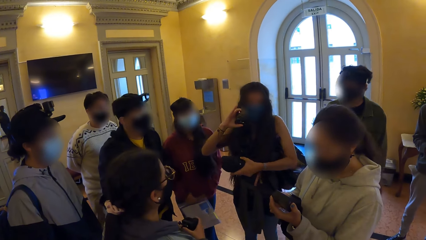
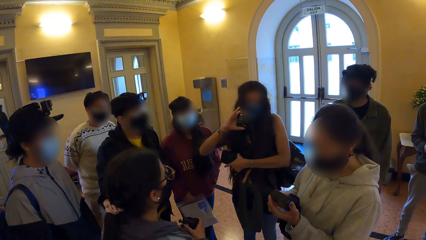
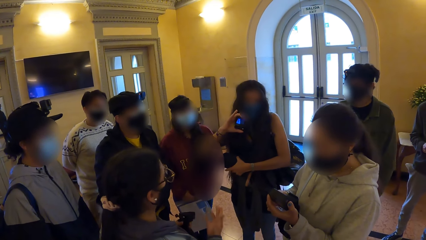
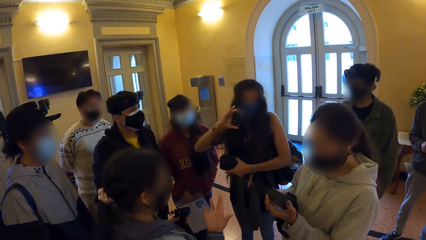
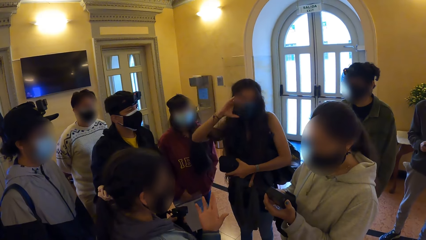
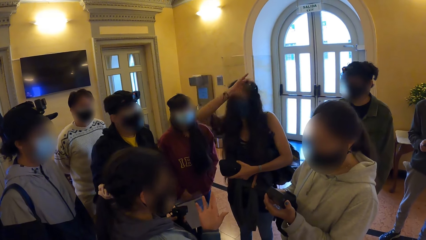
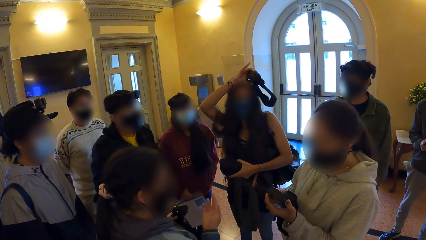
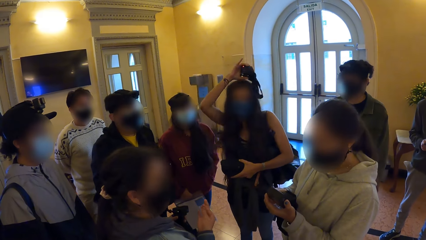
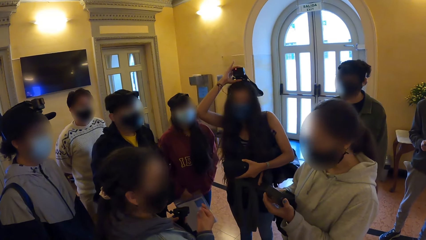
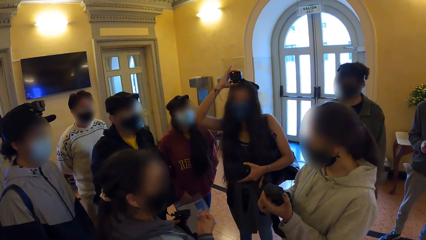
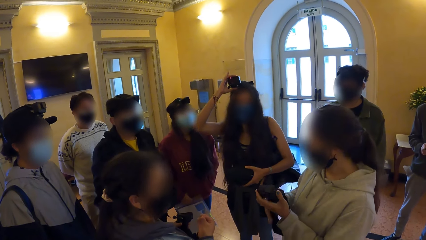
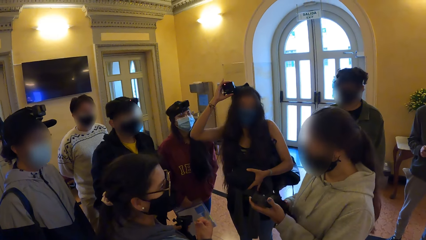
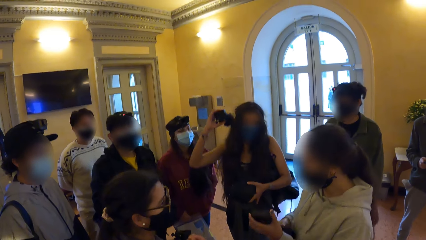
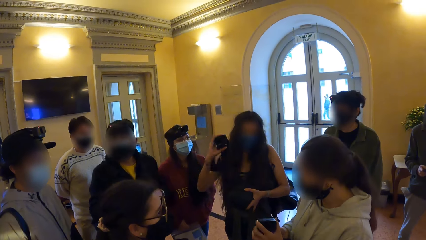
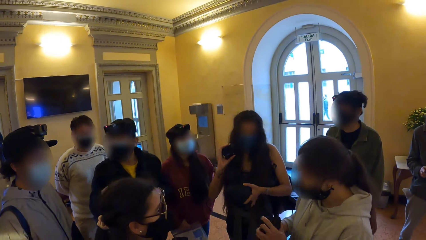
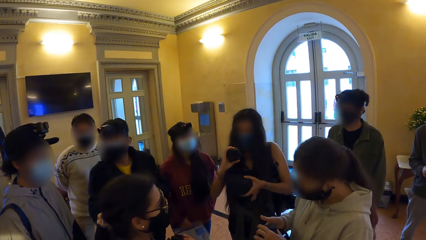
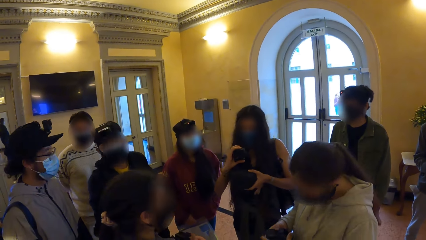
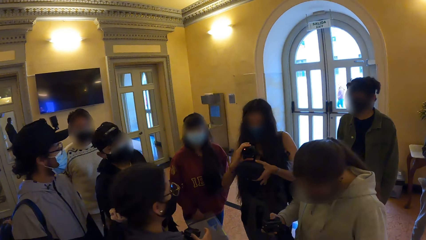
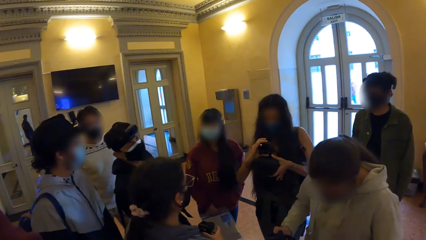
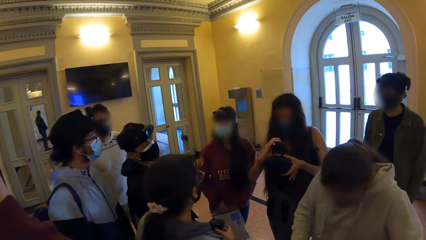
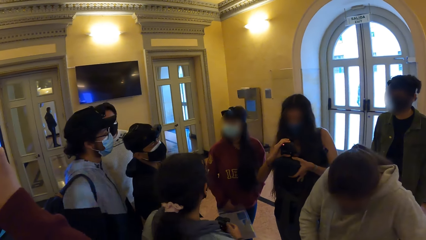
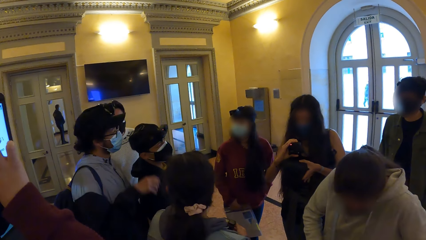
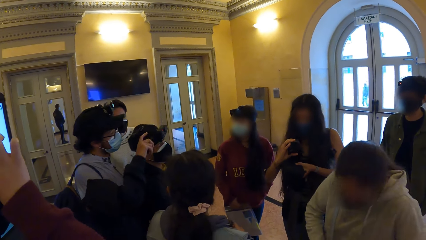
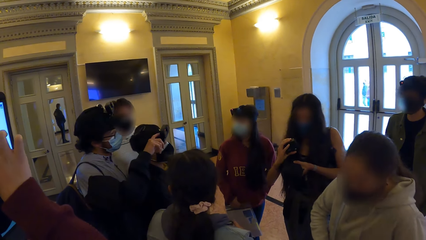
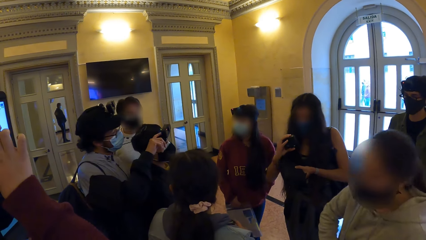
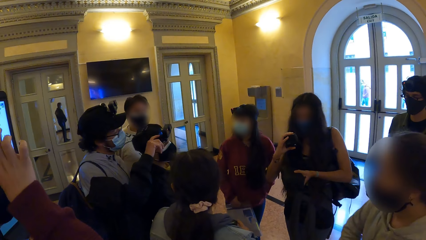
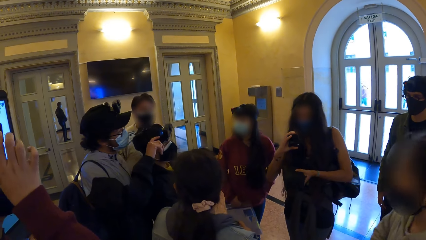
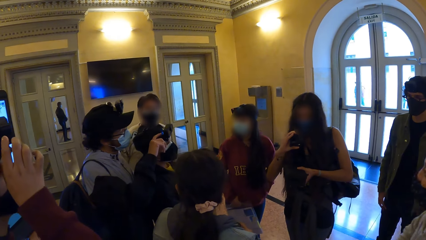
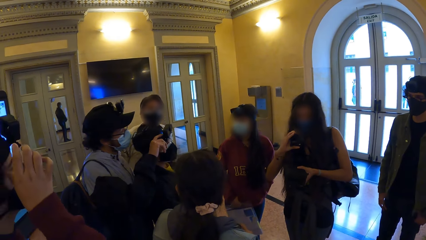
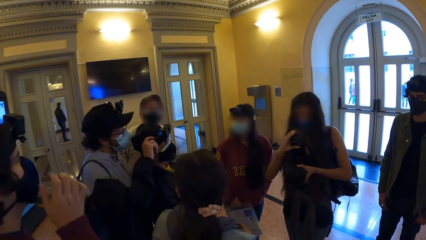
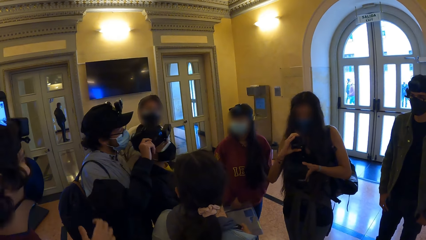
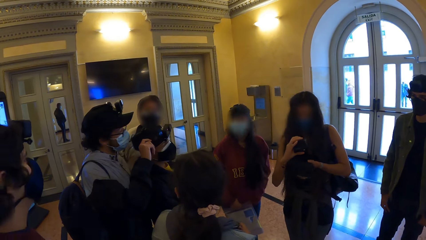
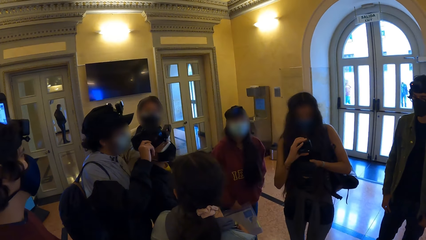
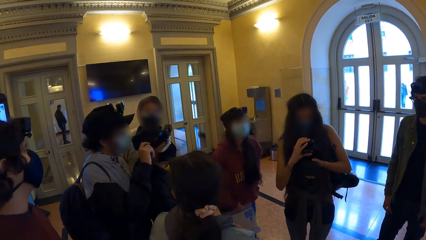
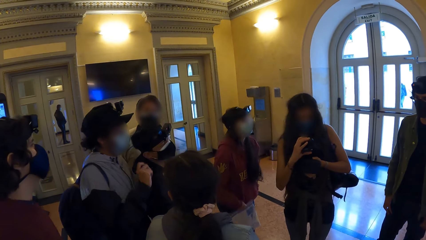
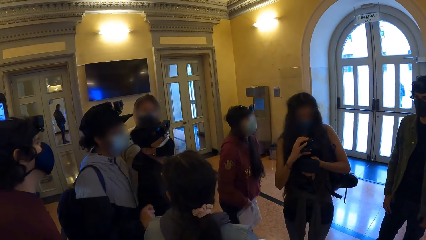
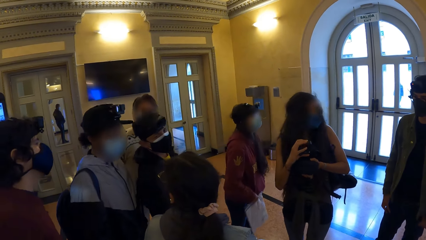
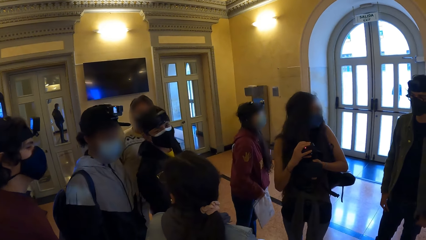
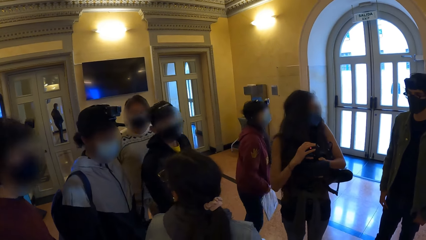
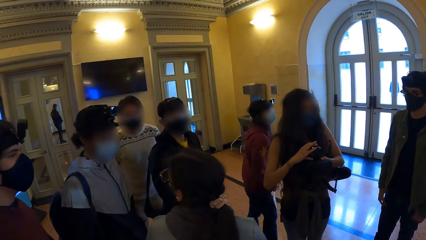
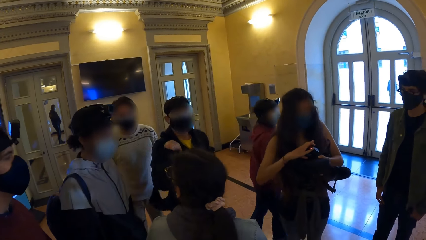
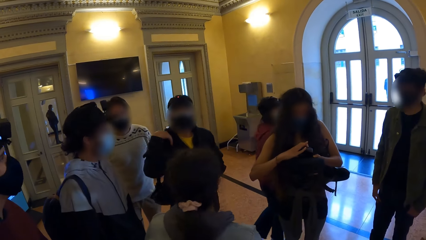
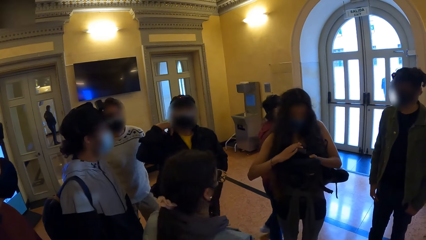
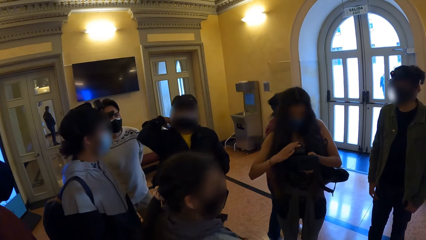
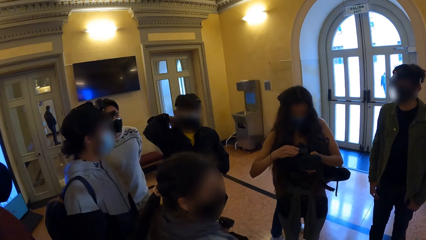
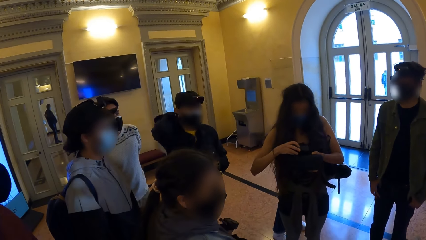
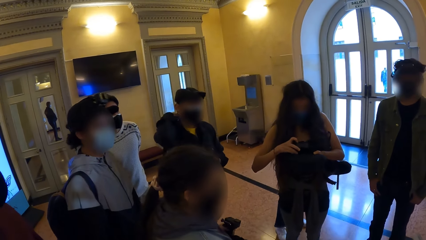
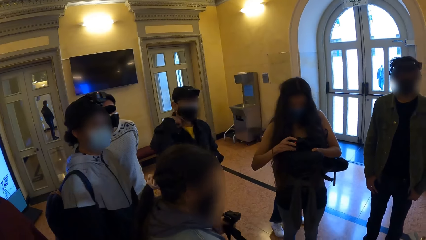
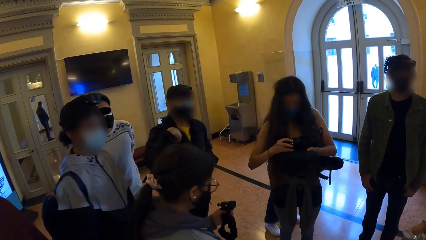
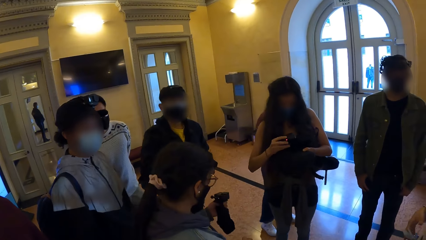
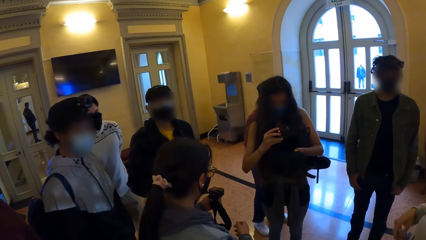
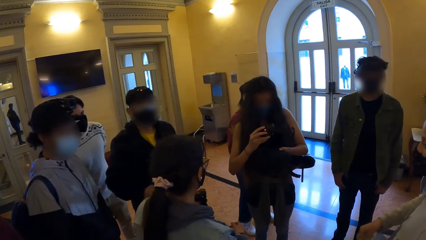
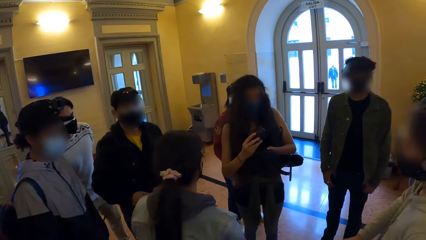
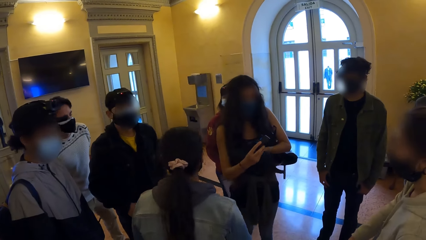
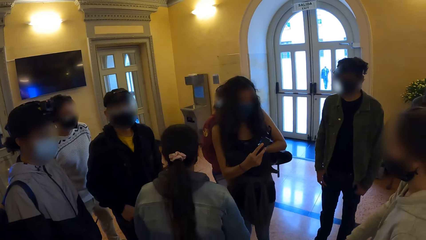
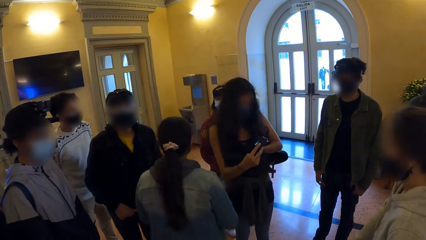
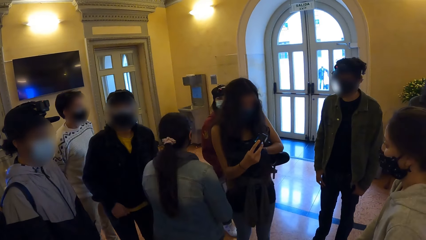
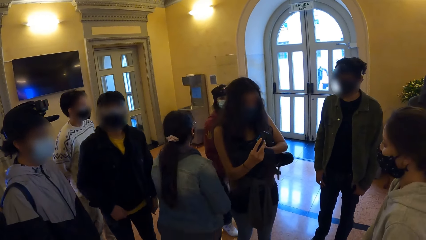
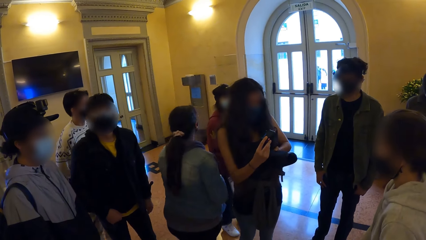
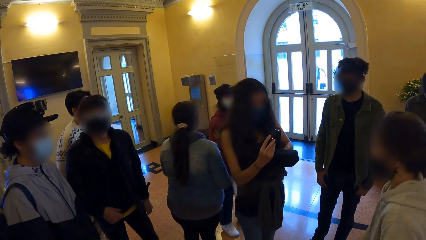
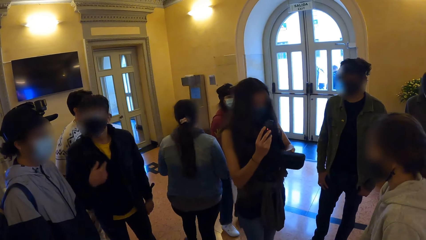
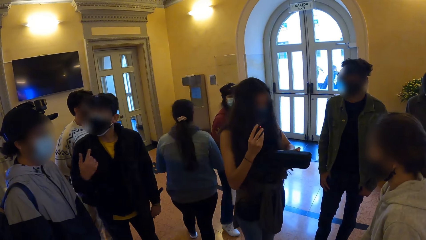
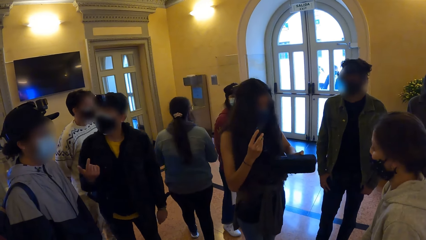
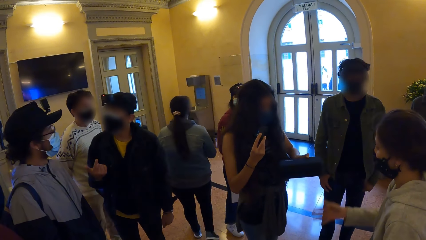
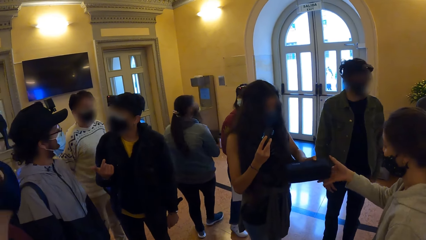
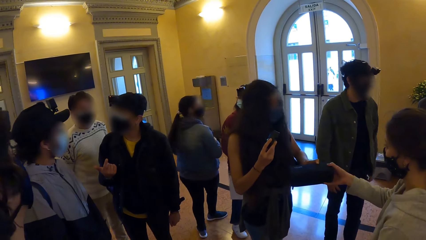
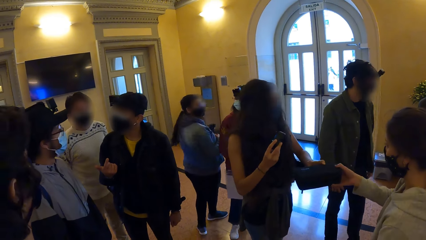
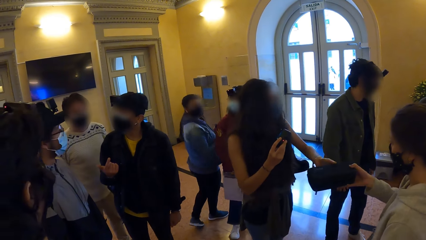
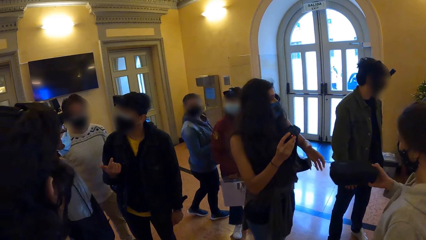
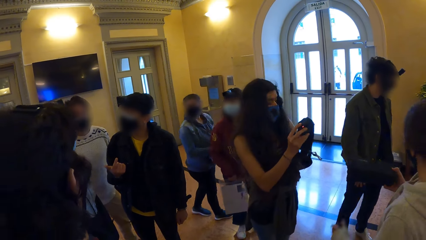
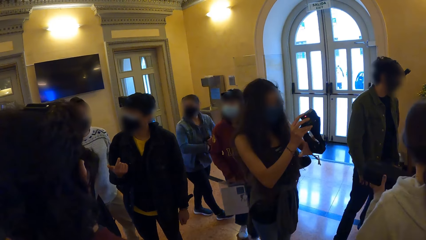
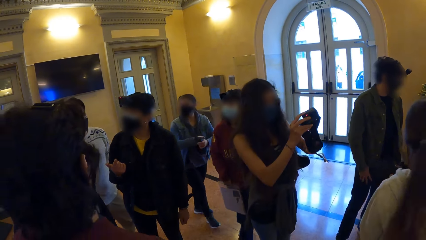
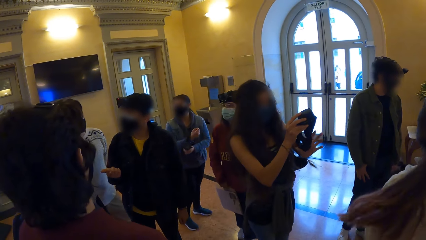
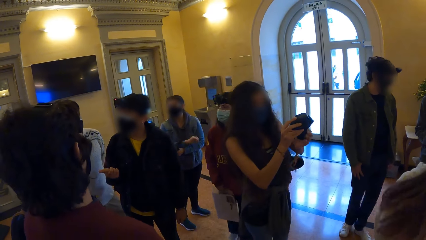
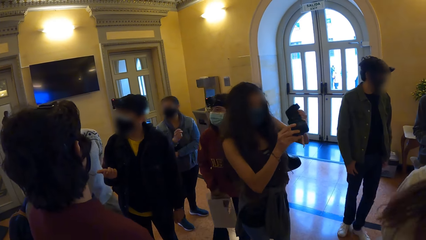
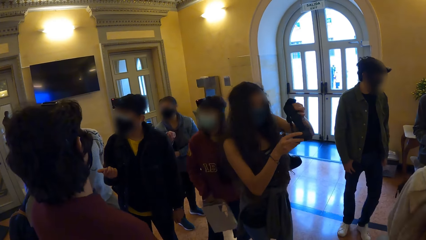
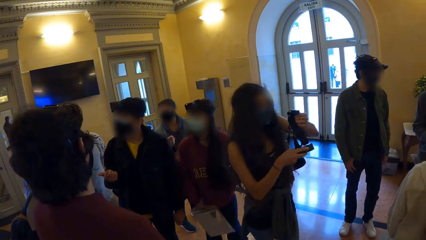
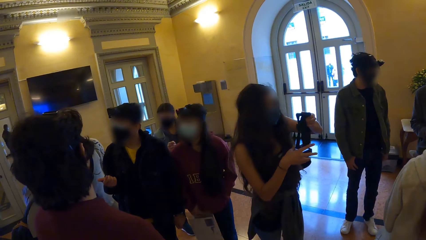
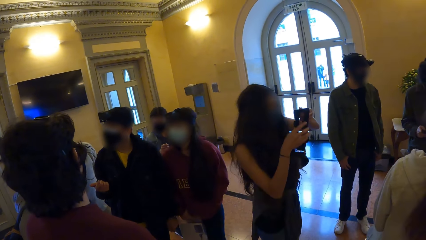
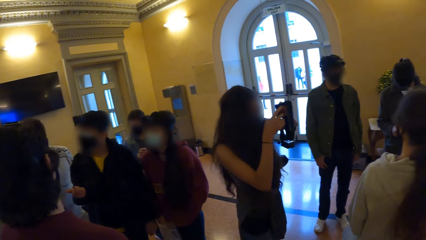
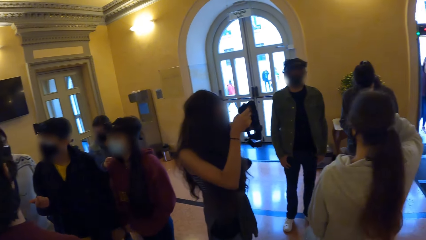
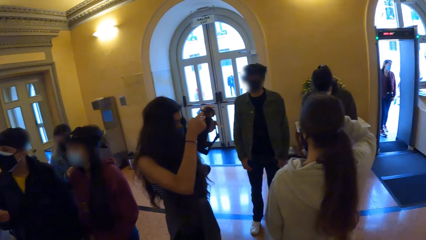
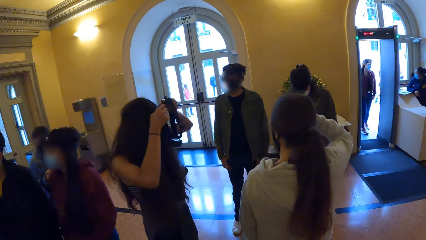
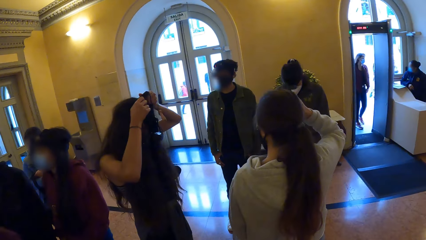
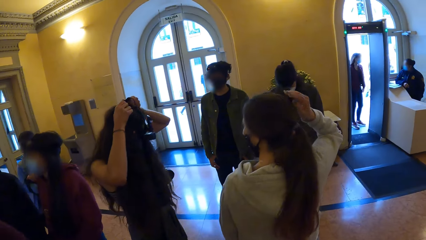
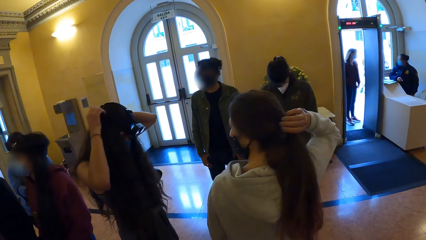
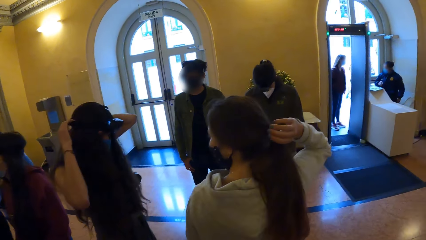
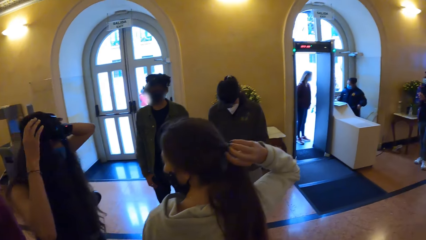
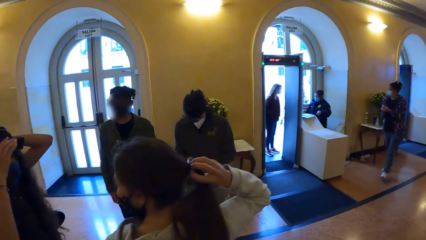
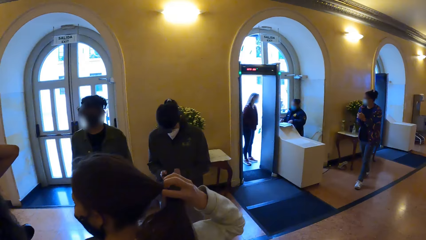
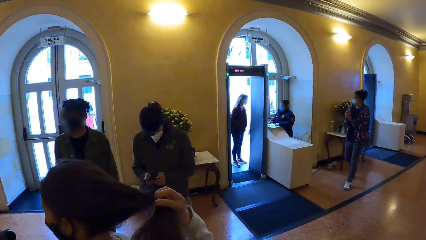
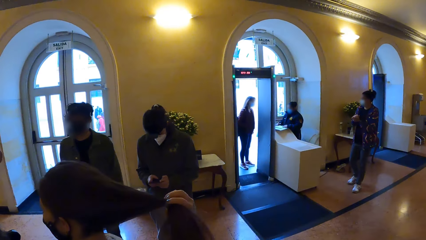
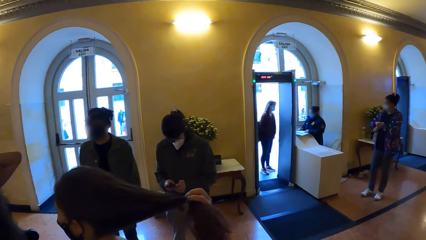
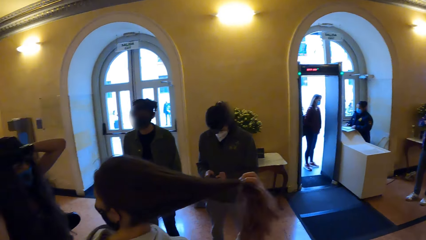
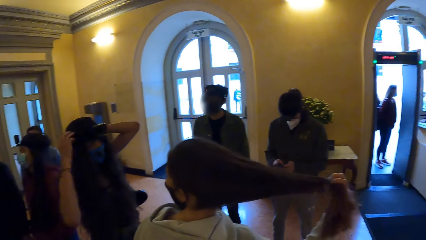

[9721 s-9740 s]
A person lifts the camera above her head. The person checks the camera. Another person touches a third person's camera. The first person checks the camera. The first person gives a fourth person the purse. The first person wears the camera. The first person holds the camera. A lady removes a hair band.
